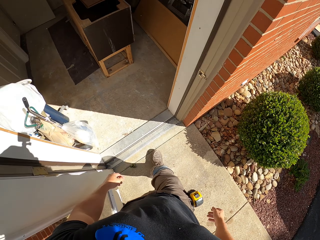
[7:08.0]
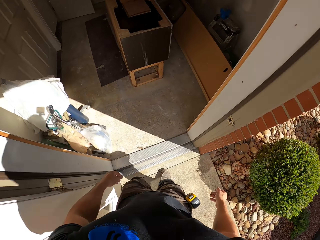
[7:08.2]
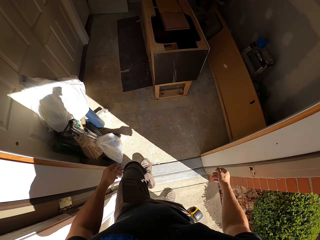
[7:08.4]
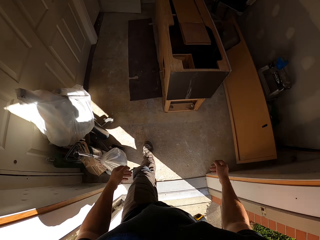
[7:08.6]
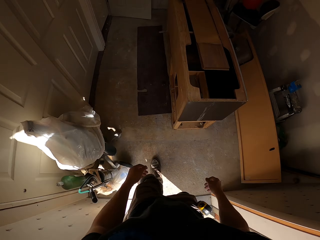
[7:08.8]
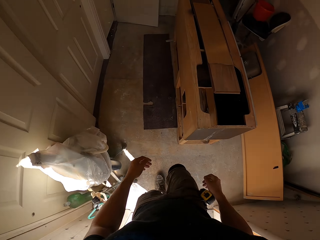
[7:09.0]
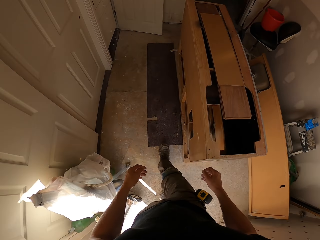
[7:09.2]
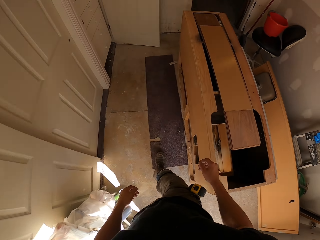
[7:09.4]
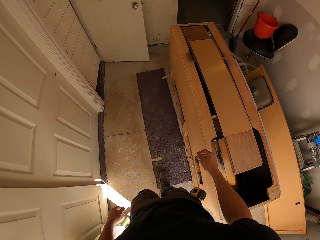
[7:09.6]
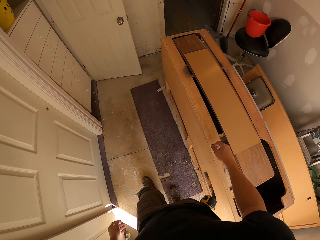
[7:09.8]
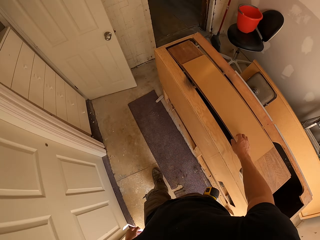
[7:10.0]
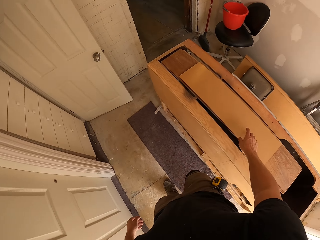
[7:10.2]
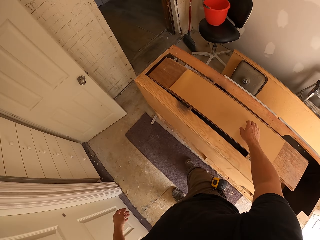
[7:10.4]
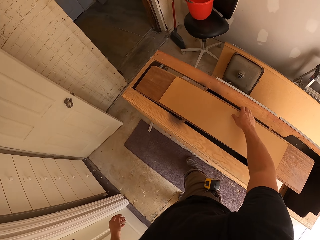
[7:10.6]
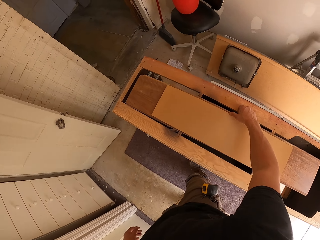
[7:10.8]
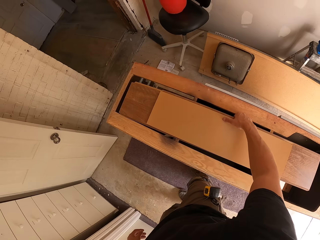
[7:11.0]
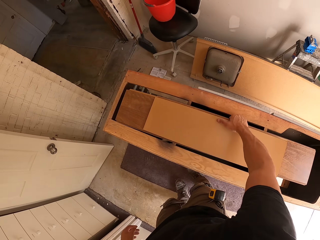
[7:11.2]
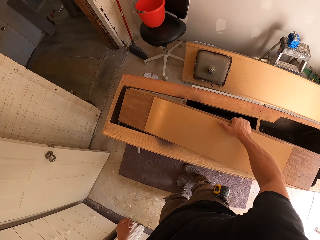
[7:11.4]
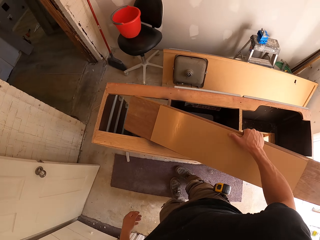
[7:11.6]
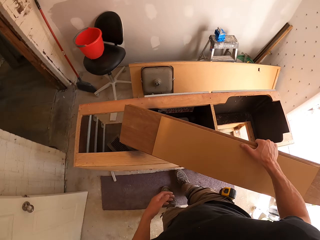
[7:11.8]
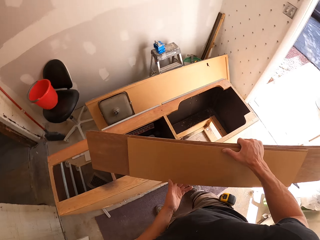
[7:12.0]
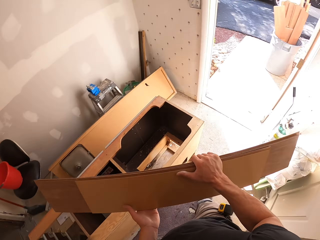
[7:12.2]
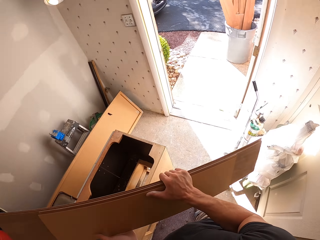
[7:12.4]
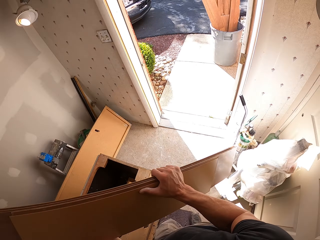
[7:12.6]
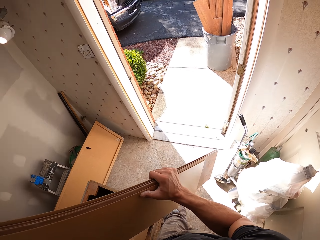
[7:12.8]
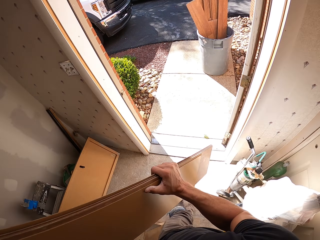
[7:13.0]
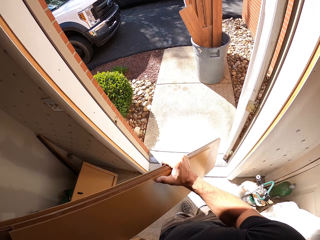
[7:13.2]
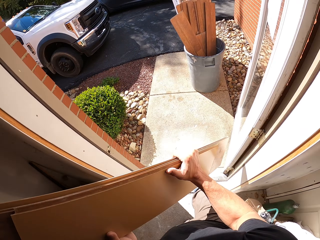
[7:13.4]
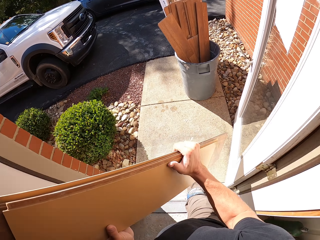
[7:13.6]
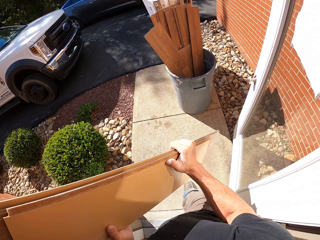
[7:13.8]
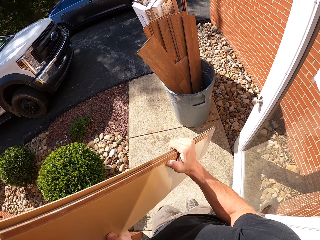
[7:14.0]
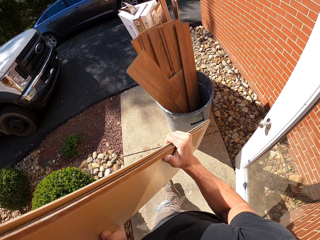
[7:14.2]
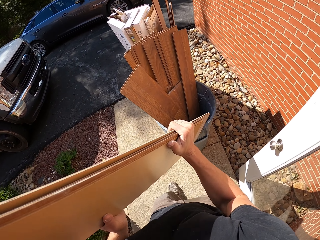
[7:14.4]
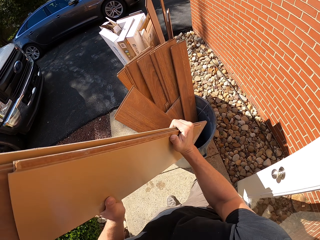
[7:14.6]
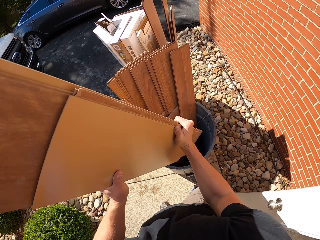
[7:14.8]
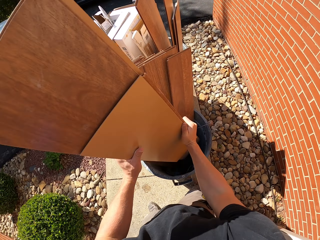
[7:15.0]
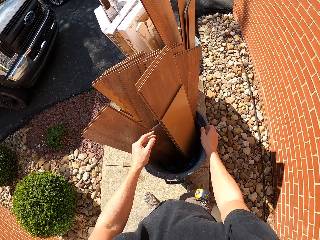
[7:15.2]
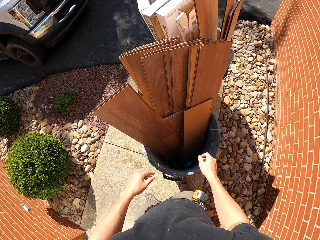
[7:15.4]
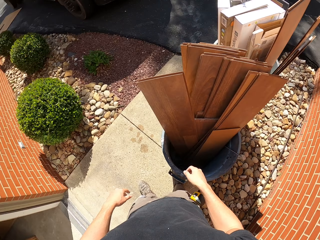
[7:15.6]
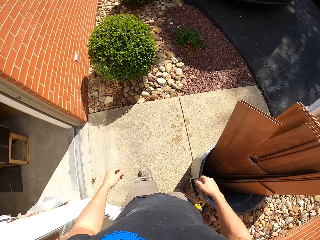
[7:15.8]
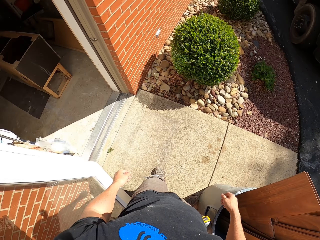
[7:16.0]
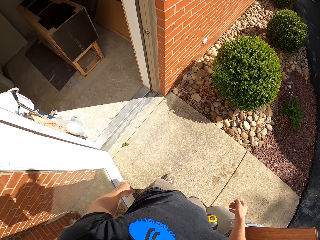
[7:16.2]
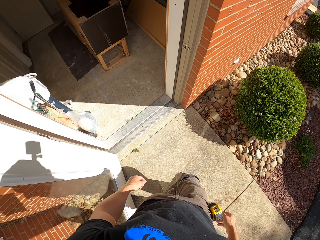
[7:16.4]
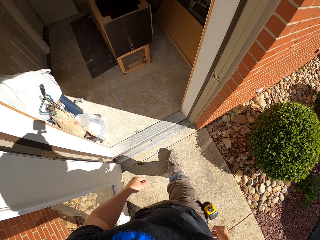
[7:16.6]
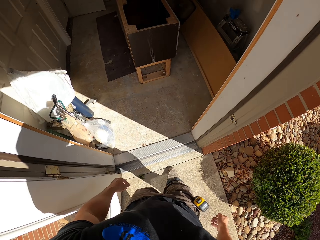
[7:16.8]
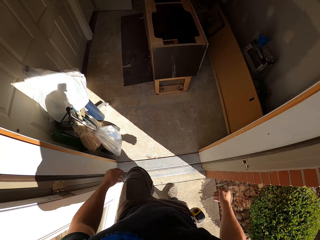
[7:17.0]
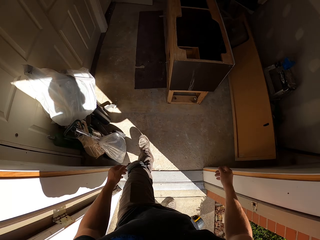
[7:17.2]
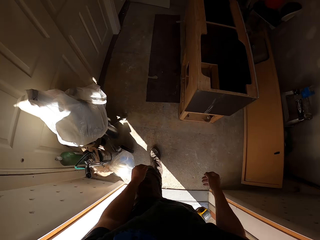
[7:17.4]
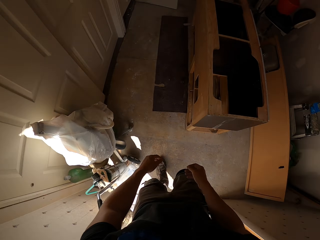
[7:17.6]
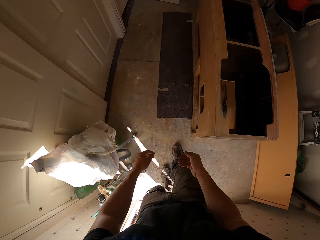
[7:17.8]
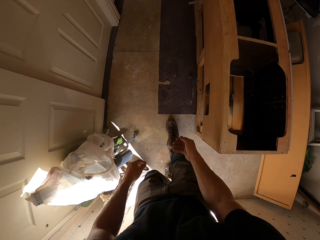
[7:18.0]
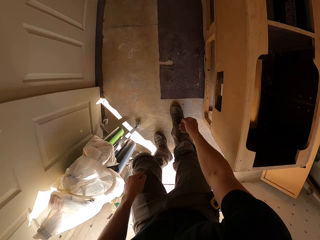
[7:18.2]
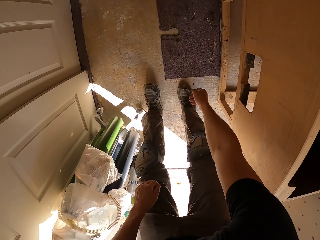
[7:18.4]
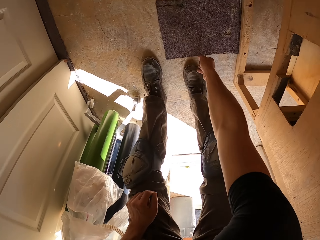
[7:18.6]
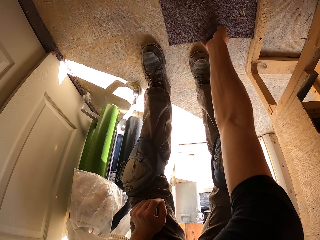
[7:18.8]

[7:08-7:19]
The camera wearer walks in the house. They take the pieces of wood, walk outside, and put the pieces of wood in the dustbin. They walk in the house.

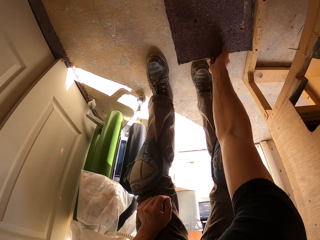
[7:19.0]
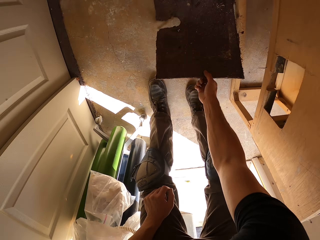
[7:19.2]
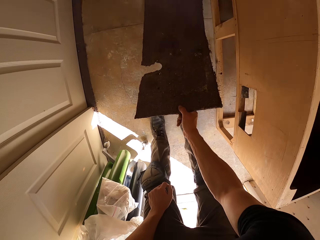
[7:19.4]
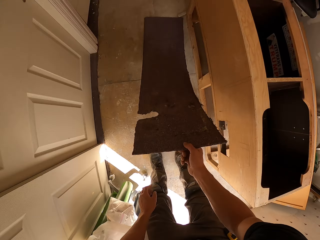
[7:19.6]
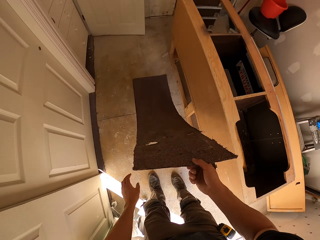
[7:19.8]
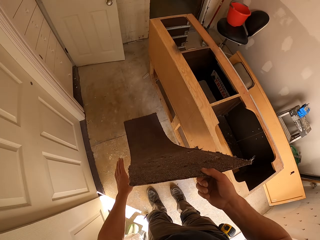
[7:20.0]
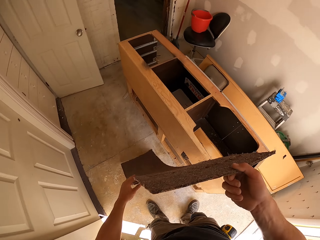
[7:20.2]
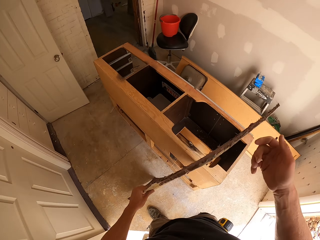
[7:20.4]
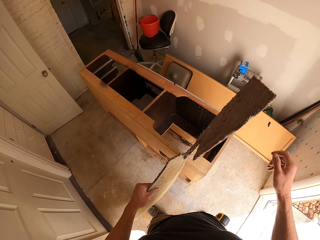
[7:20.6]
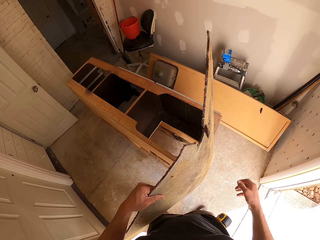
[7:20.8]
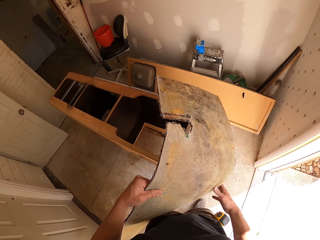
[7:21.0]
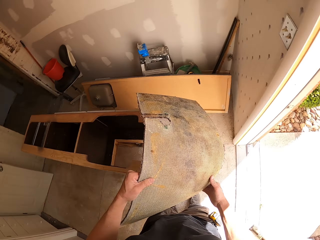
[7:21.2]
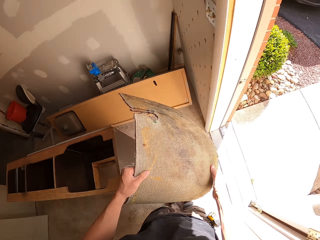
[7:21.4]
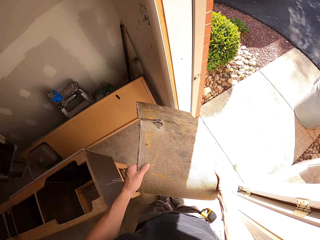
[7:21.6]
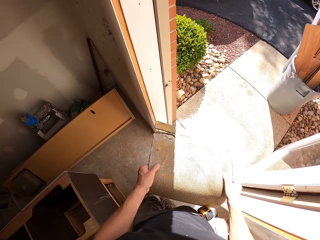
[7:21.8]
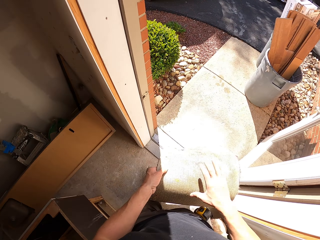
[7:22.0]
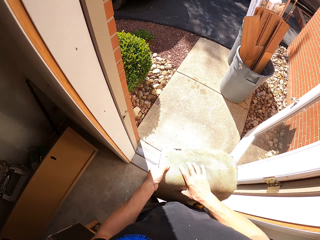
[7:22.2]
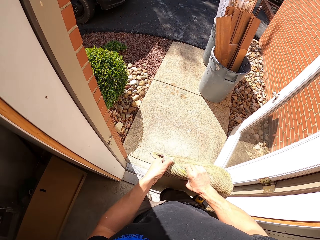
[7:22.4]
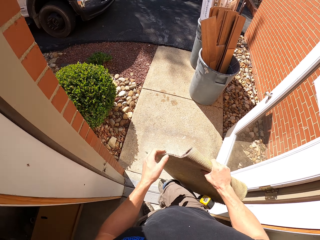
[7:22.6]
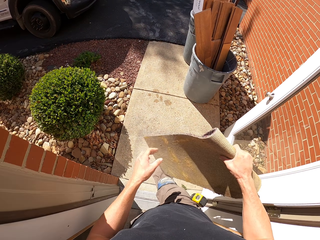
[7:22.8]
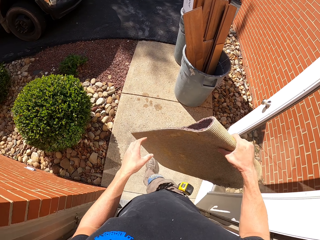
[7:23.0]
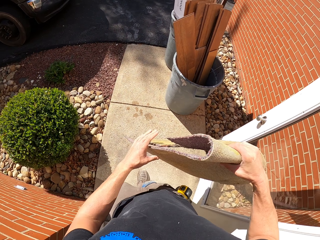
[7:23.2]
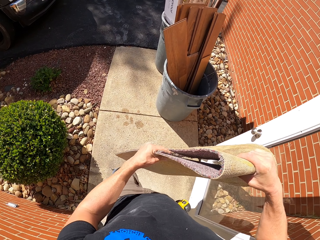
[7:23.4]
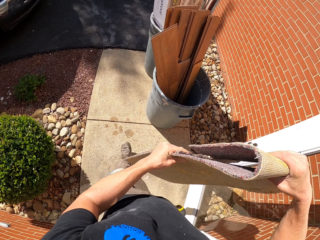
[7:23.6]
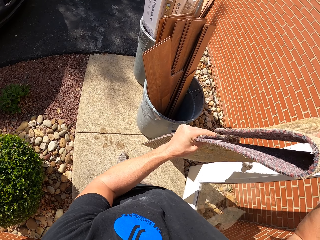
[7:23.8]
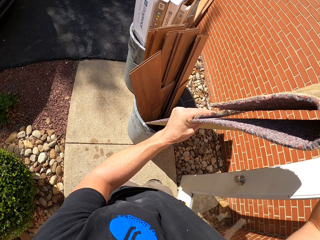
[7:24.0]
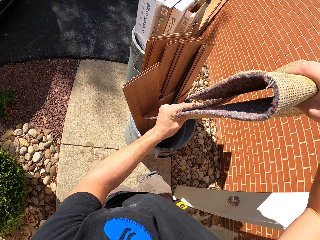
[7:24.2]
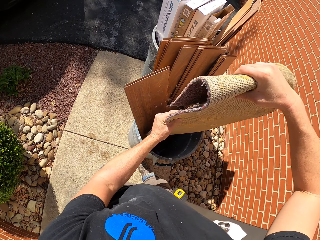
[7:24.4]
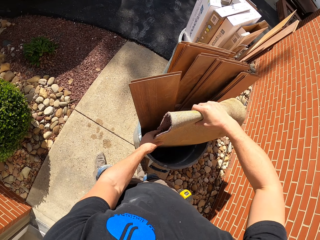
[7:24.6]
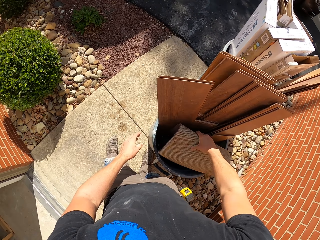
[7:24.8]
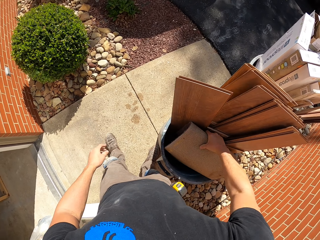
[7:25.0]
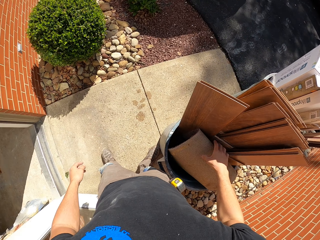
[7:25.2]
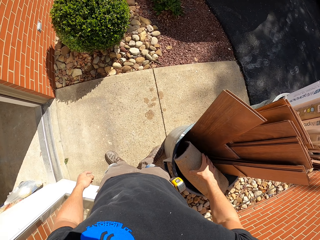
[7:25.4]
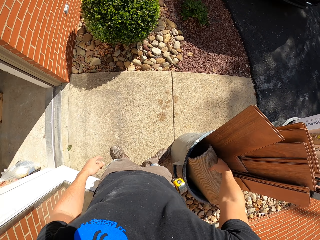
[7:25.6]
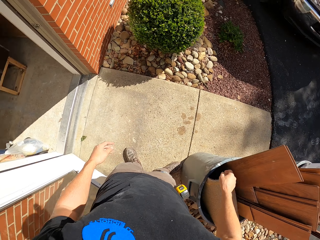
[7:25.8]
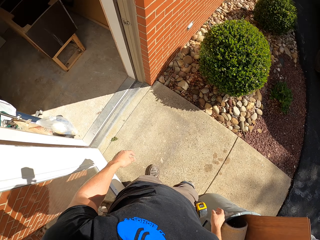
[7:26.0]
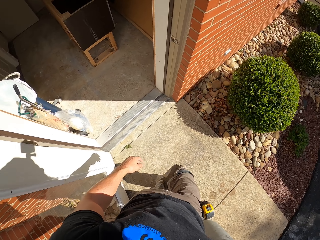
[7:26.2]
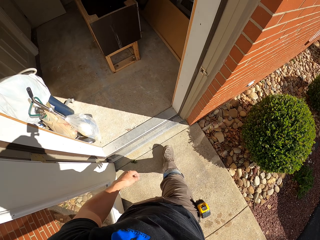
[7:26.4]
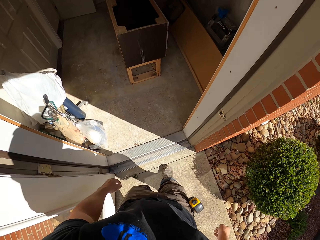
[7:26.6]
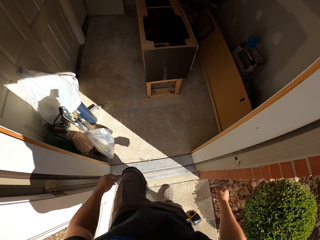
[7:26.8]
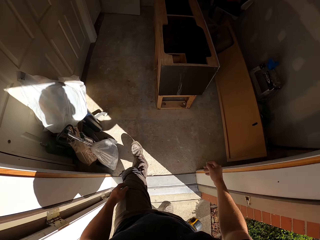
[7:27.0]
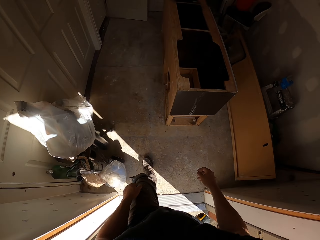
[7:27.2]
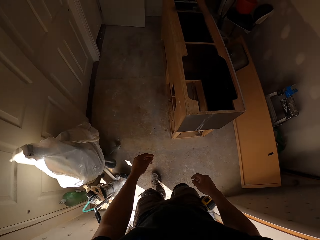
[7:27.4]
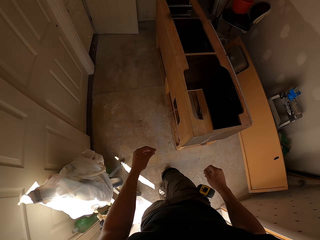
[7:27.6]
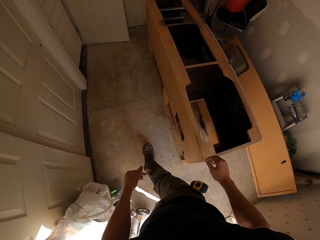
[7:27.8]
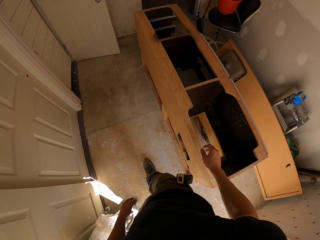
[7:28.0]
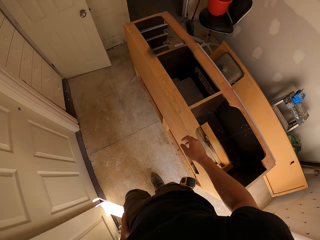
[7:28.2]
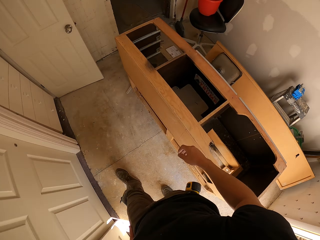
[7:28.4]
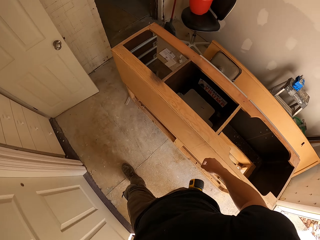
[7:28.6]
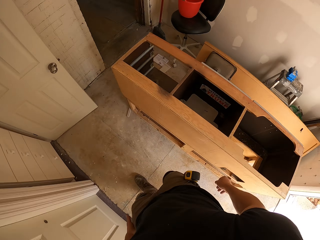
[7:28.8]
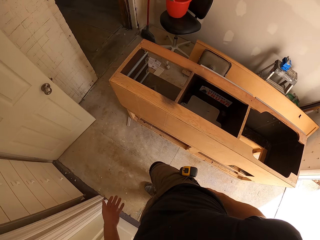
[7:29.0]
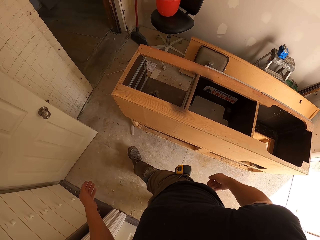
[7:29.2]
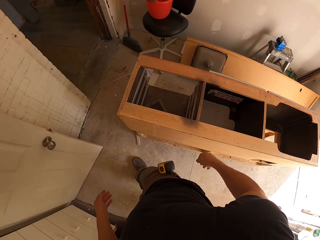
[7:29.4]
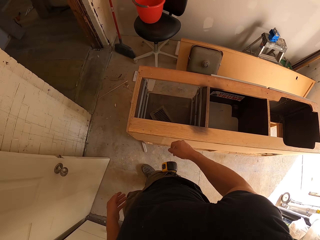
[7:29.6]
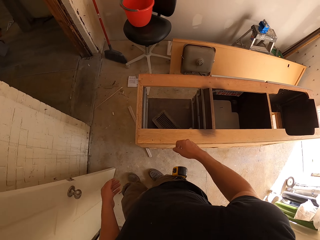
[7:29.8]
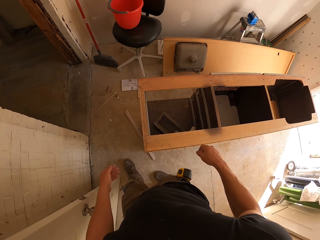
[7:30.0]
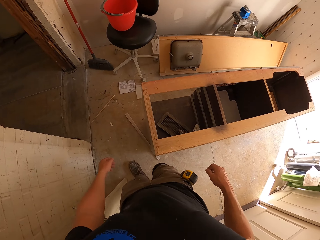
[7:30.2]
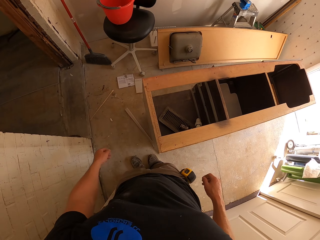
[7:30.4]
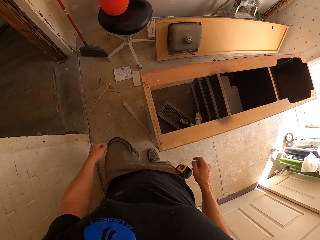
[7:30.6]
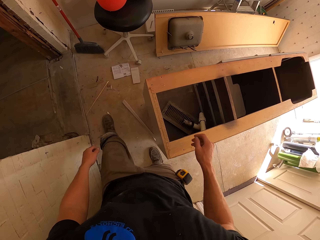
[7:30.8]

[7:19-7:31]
The camera wearer picks up a mat. They fold the mat, walk outside, and put the mat in the dustbin. They walk in the house.
